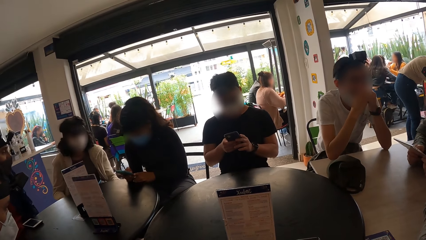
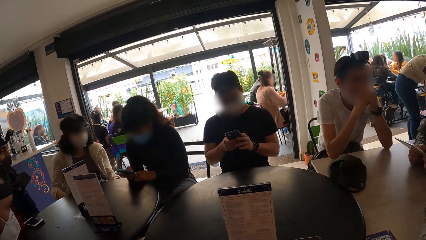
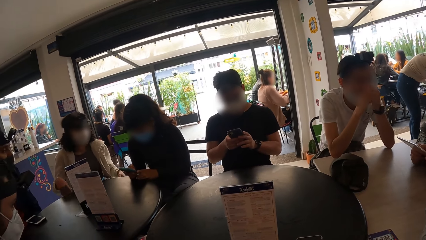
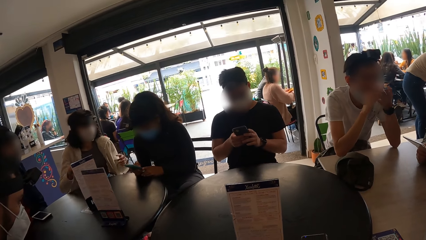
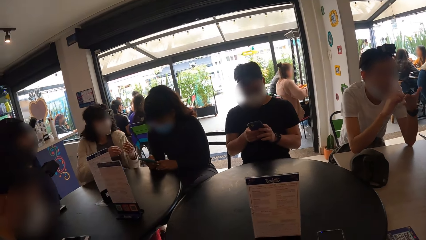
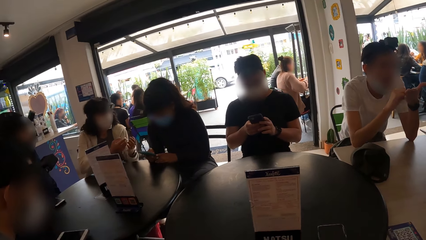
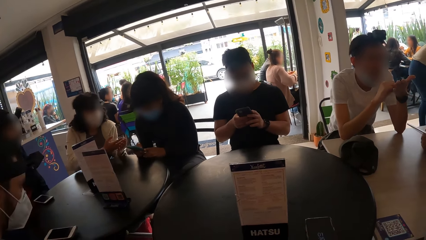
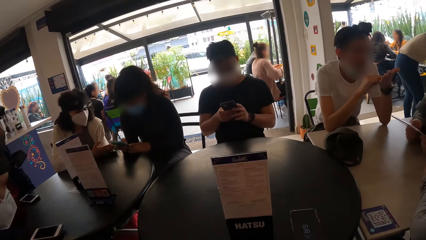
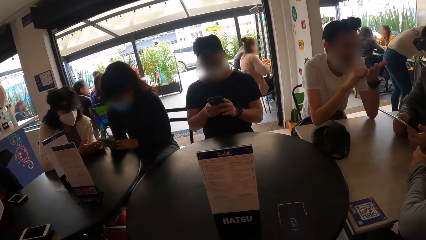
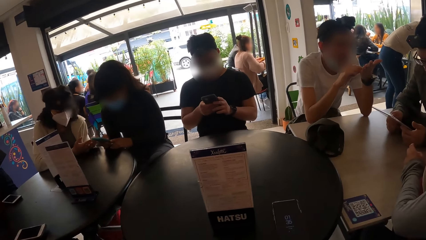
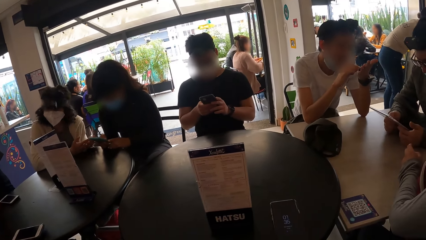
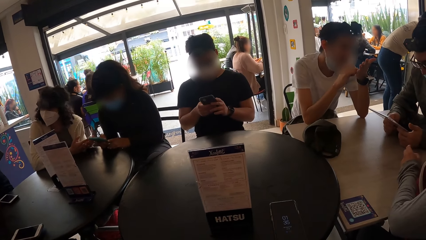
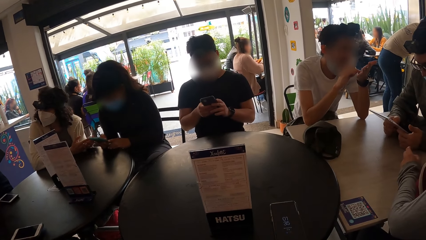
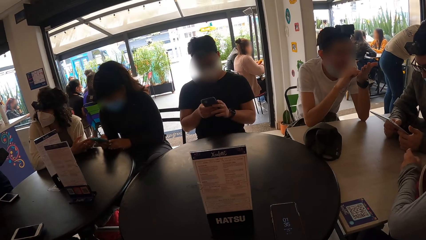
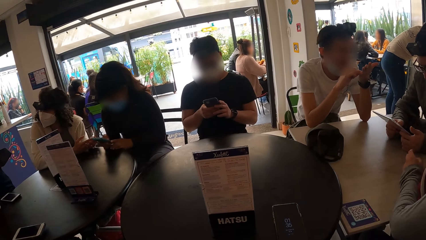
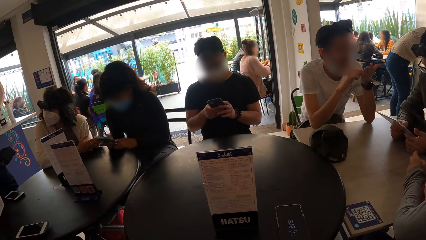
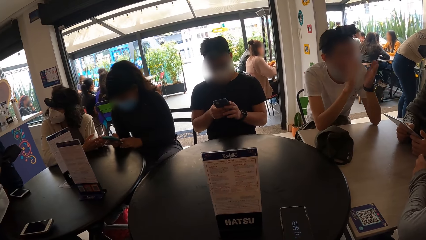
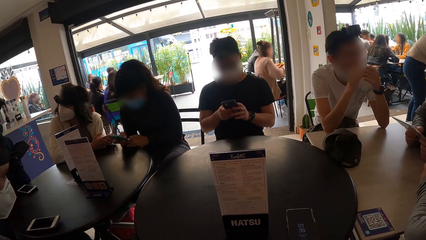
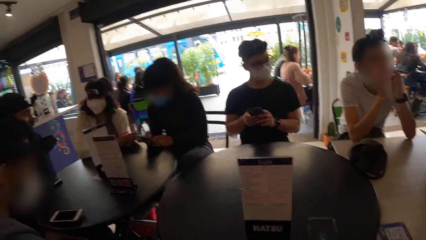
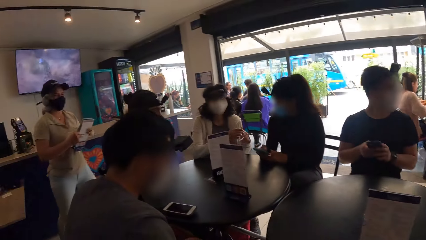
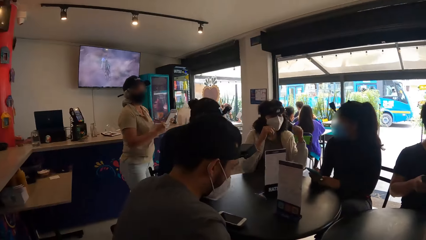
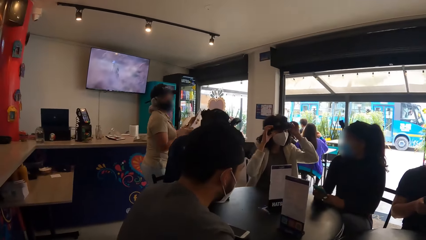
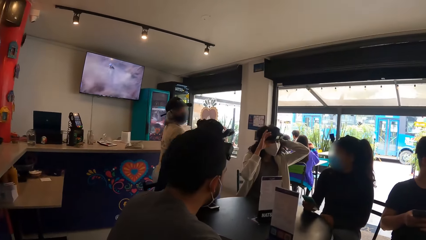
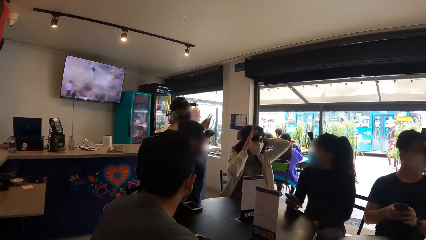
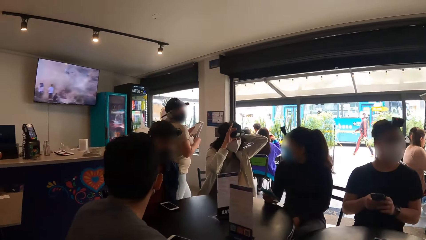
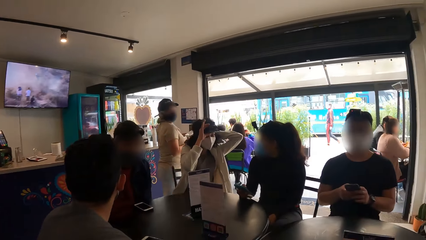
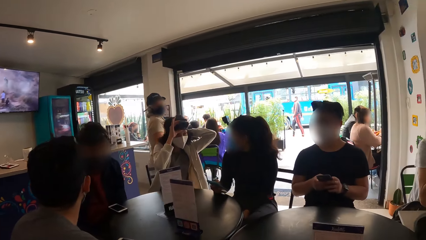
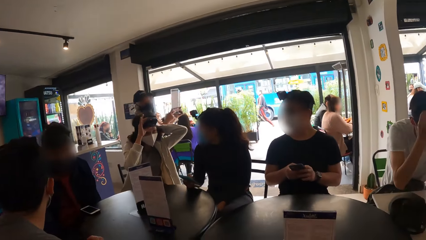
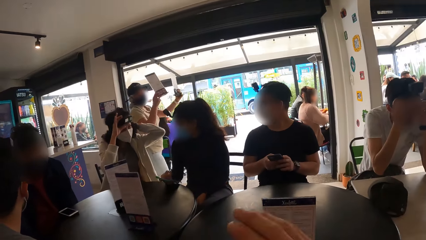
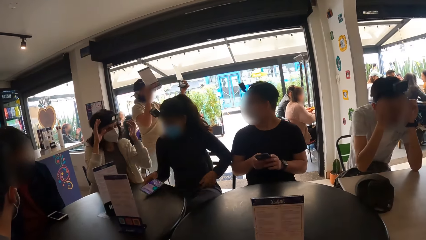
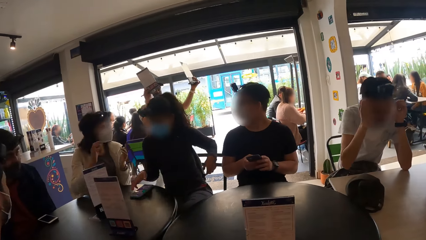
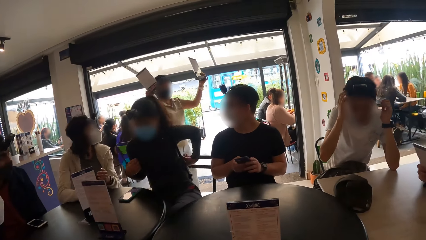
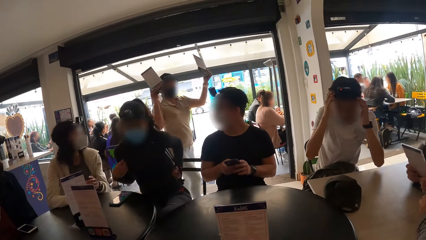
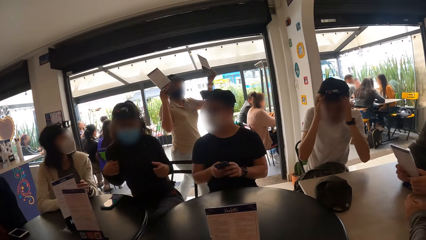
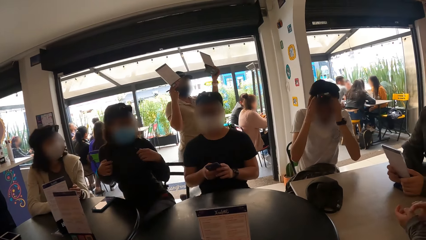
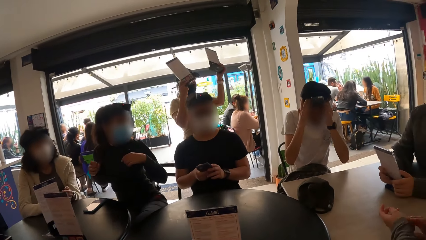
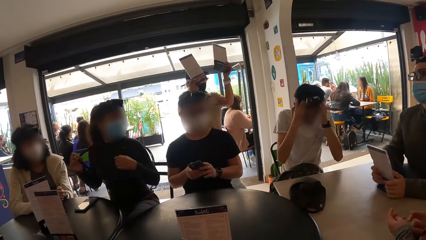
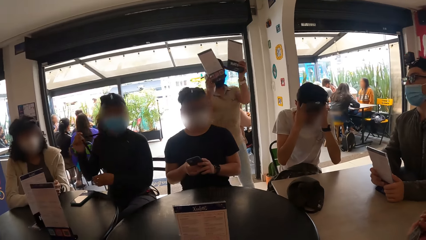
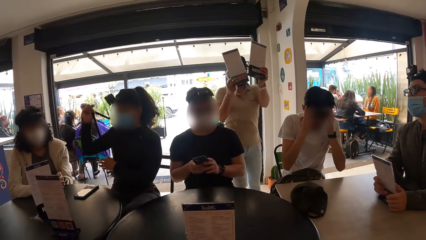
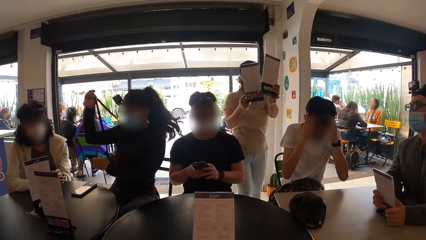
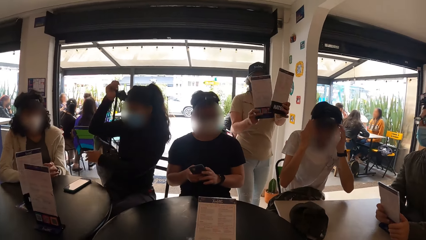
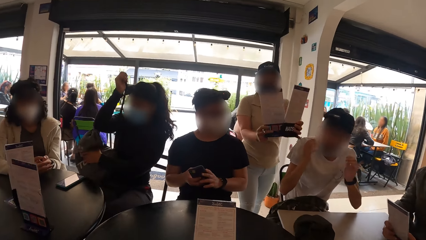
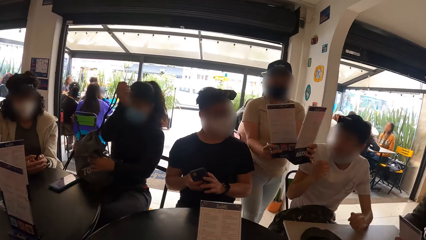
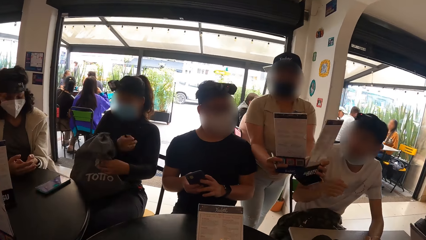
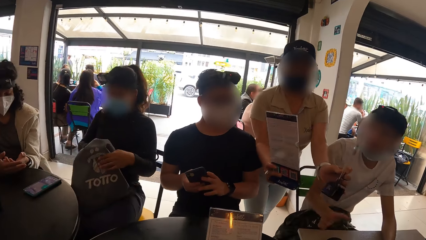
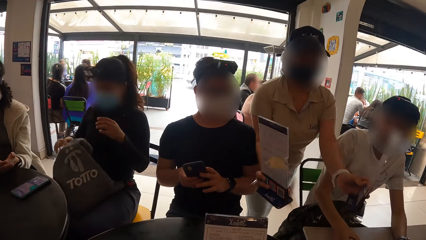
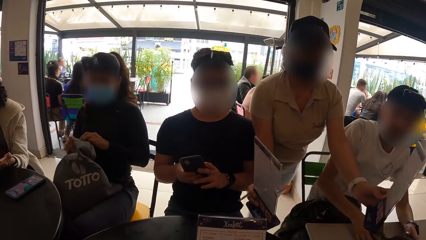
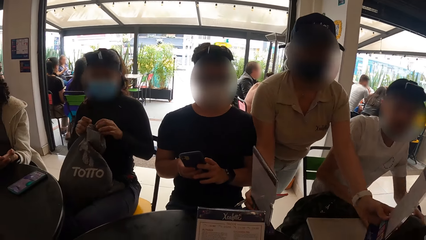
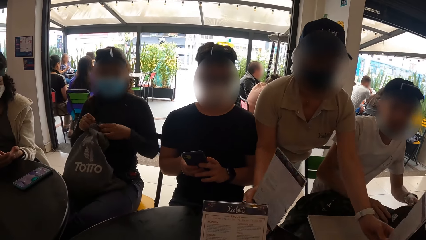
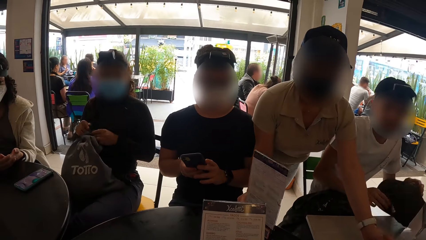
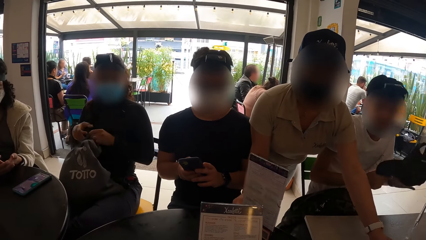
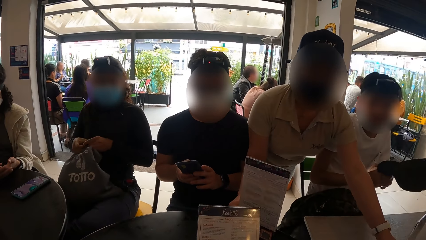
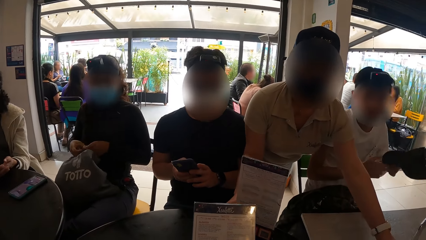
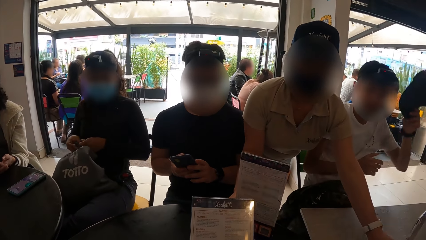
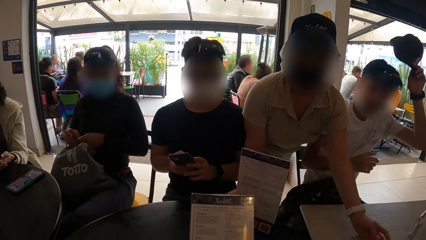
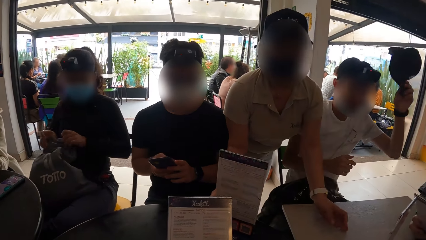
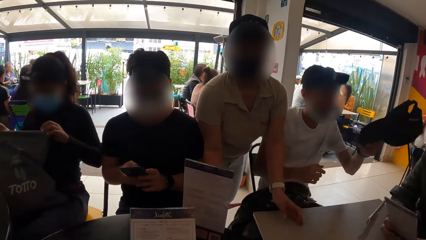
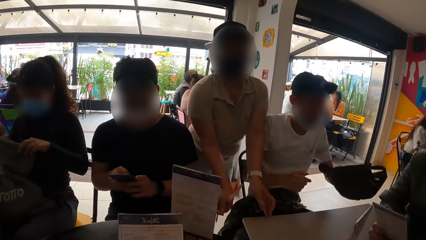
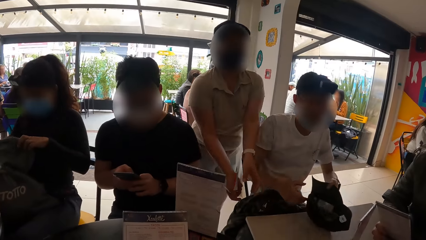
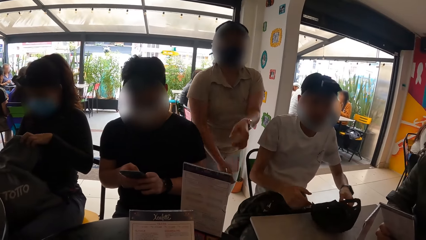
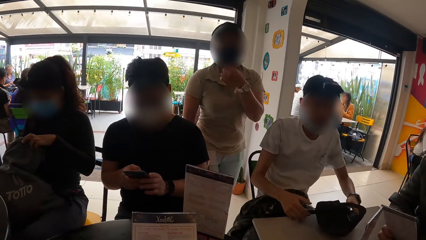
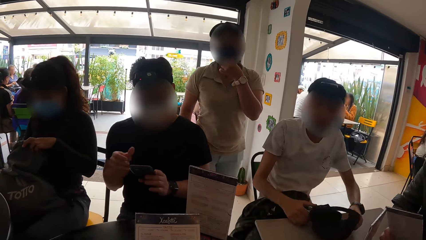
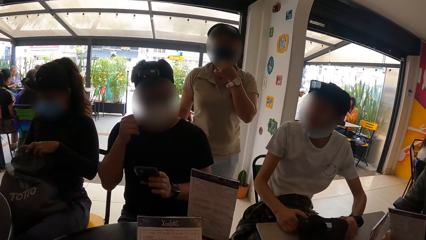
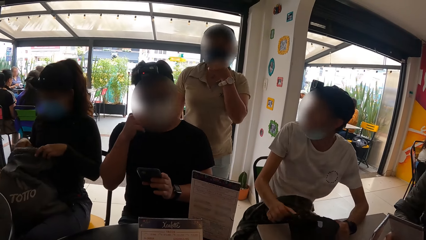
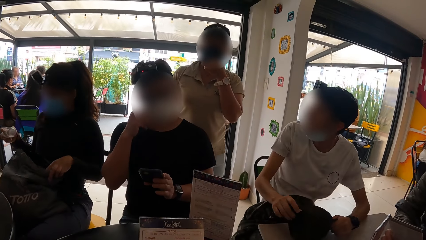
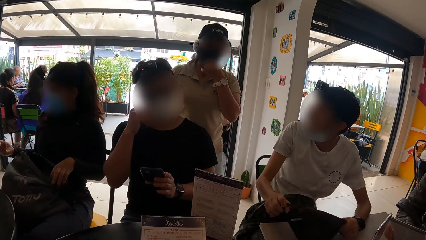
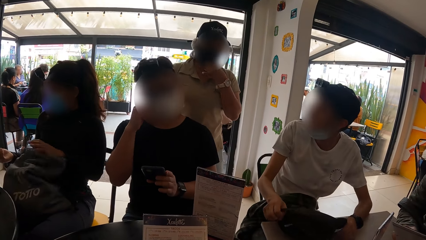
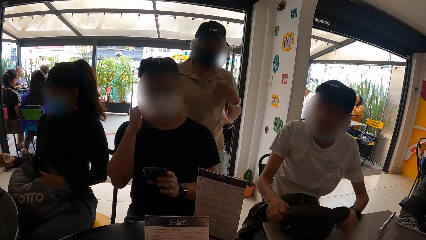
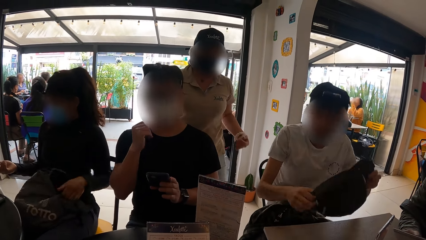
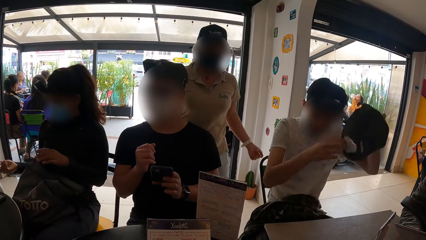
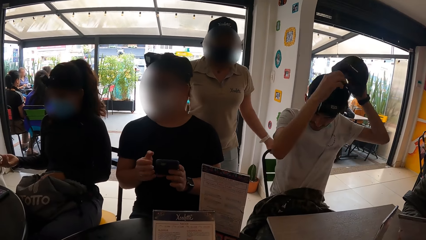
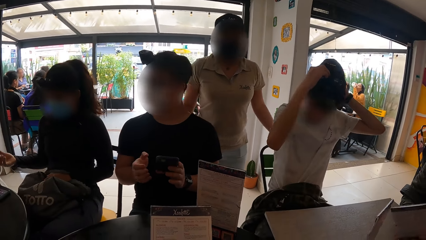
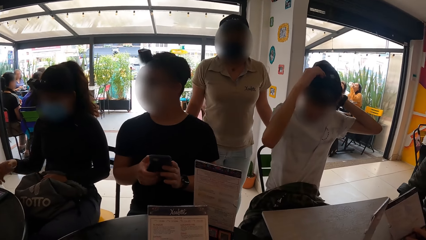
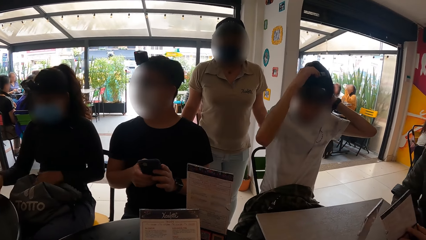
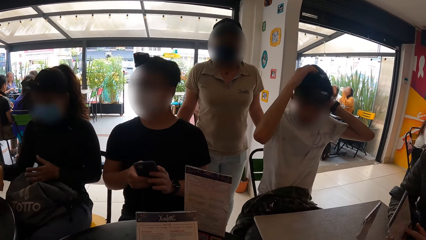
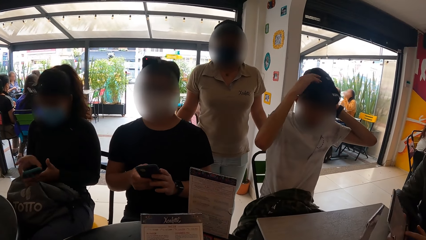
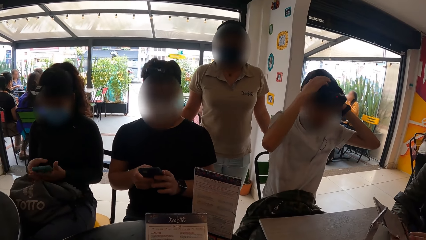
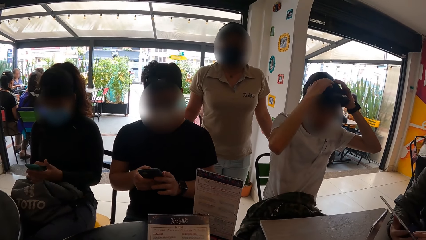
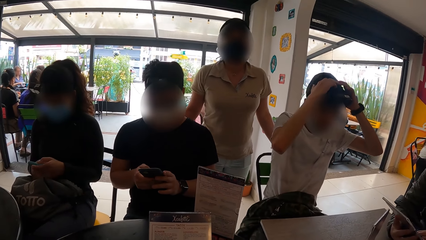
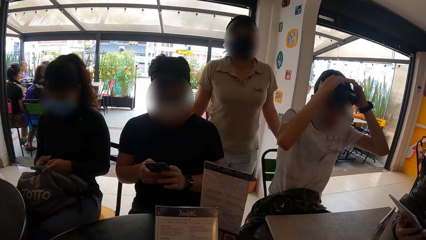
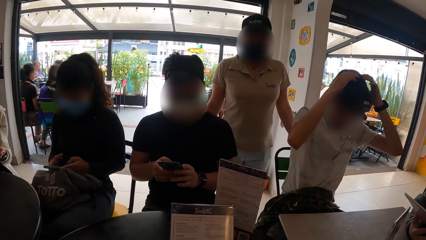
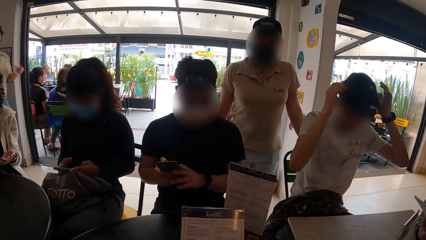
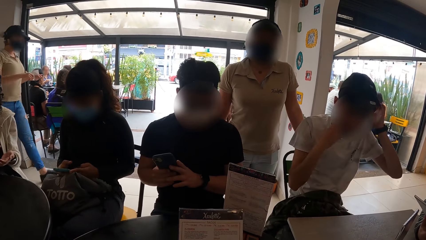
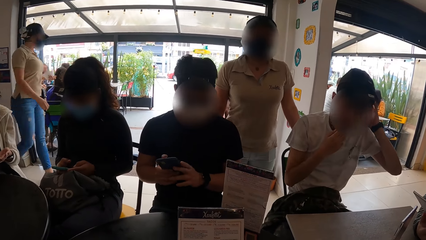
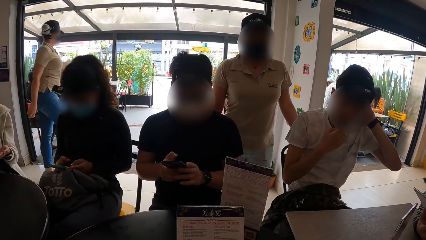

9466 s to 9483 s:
A woman interacts with another woman. A third woman lifts two menus upwards with both hands respectively. The second woman removes her backpack with both hands. The third woman drops the menus on the table with both hands. The second woman opens the bag with both hands. A man lifts a cap upwards with his right hand. The man drops the cap on the table and wears the cap on his head with both hands. The second woman operates a mobile phone with both hands.
